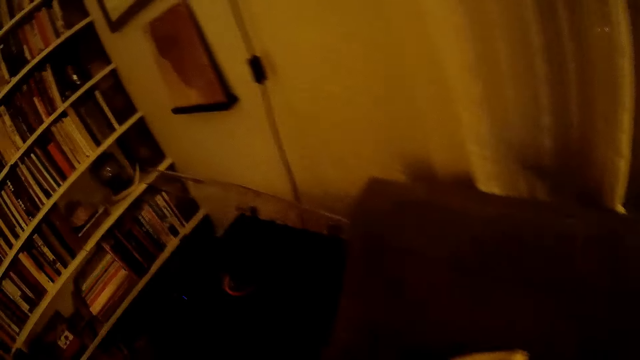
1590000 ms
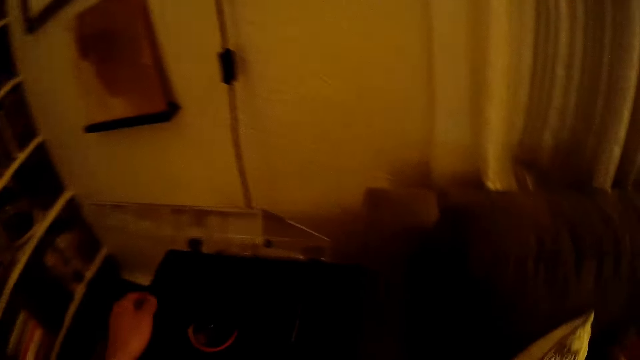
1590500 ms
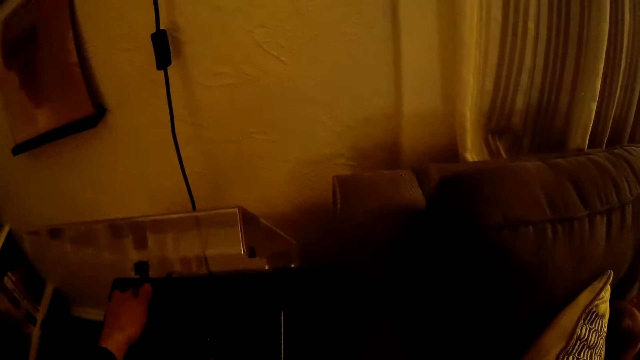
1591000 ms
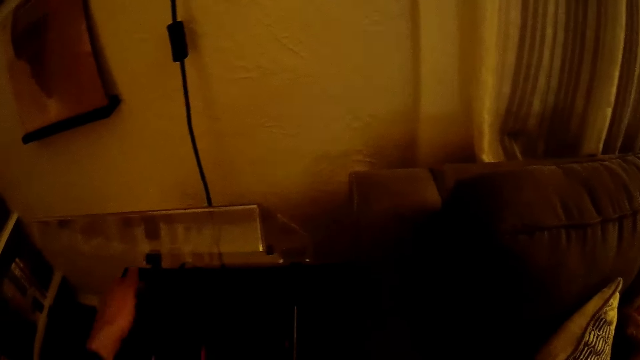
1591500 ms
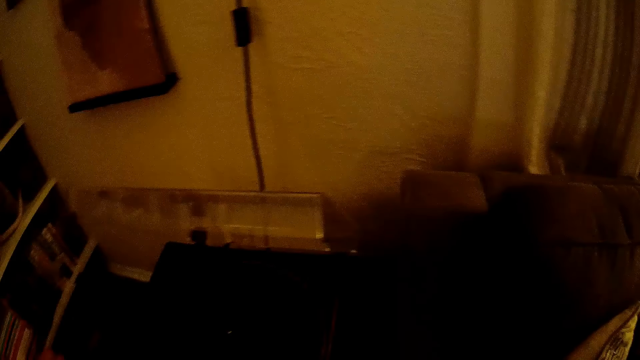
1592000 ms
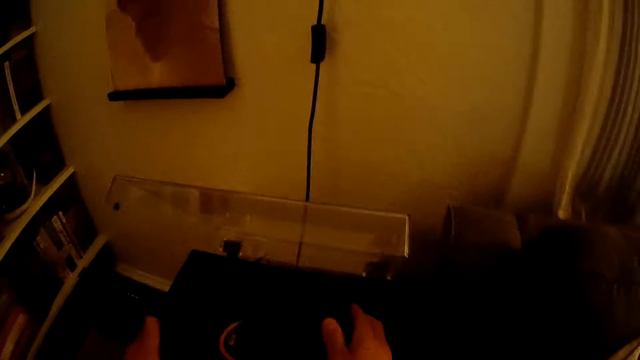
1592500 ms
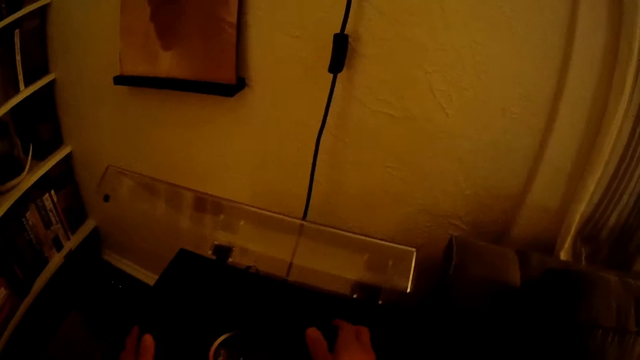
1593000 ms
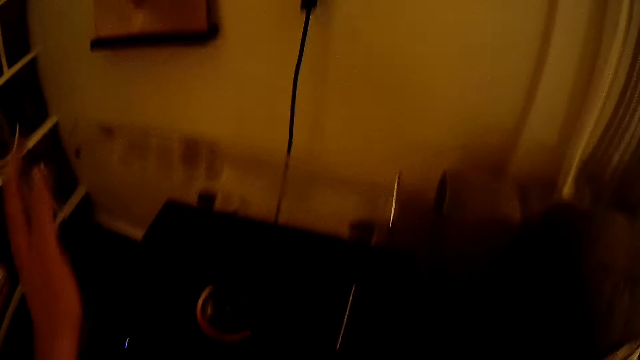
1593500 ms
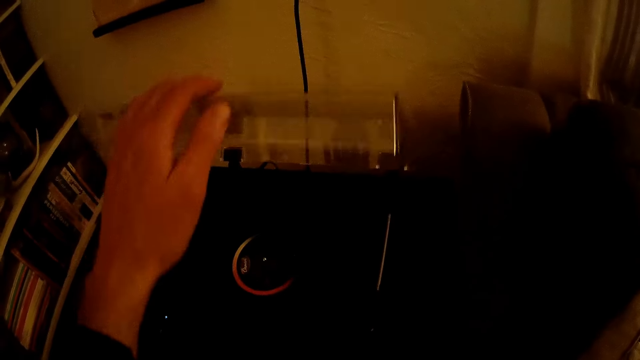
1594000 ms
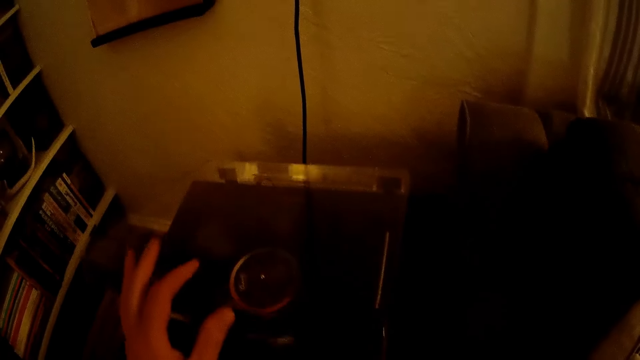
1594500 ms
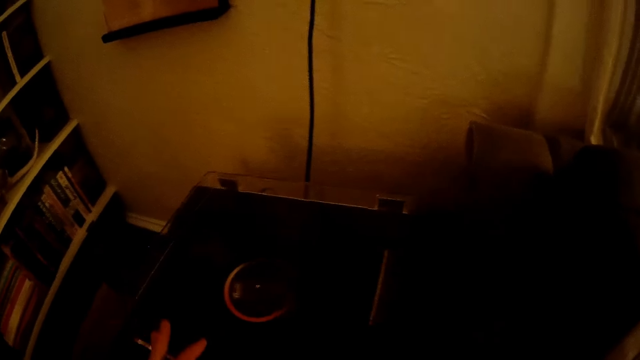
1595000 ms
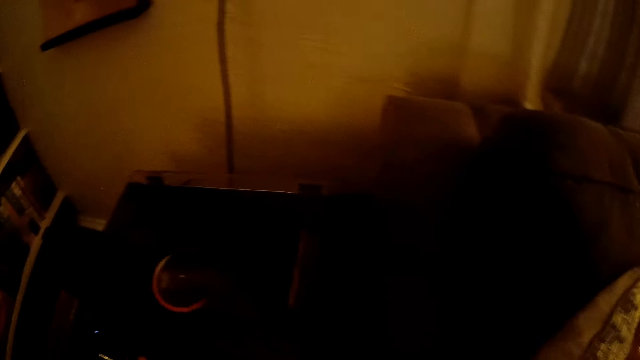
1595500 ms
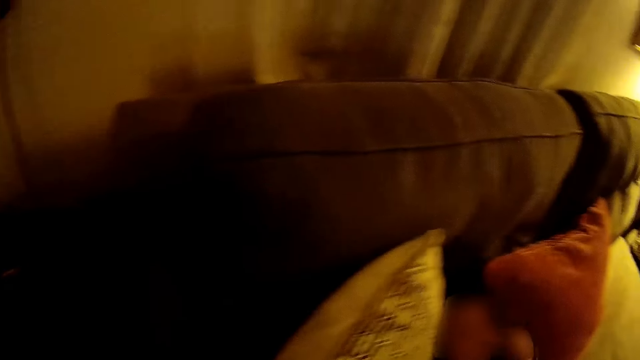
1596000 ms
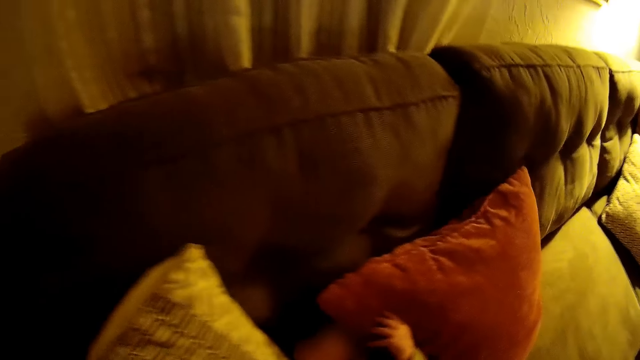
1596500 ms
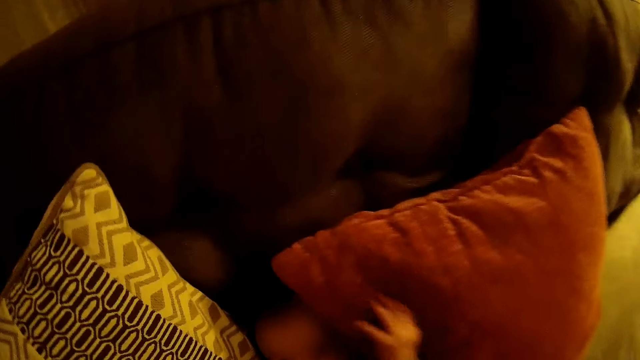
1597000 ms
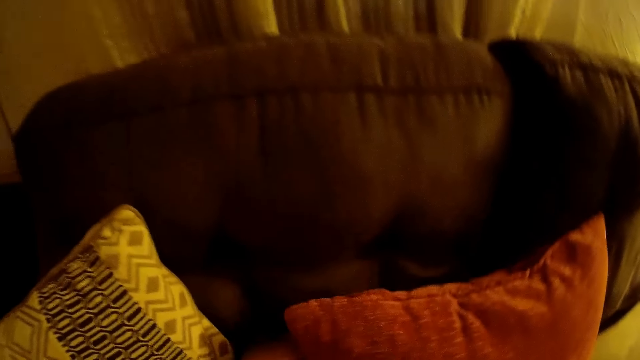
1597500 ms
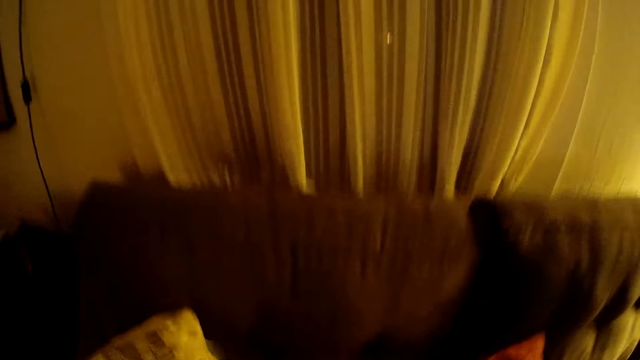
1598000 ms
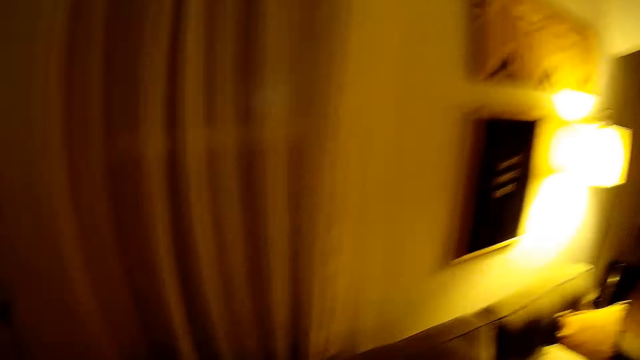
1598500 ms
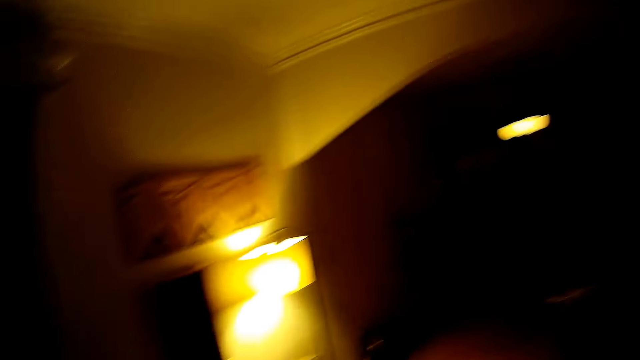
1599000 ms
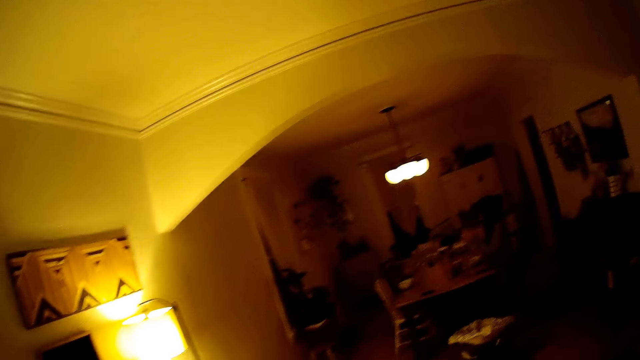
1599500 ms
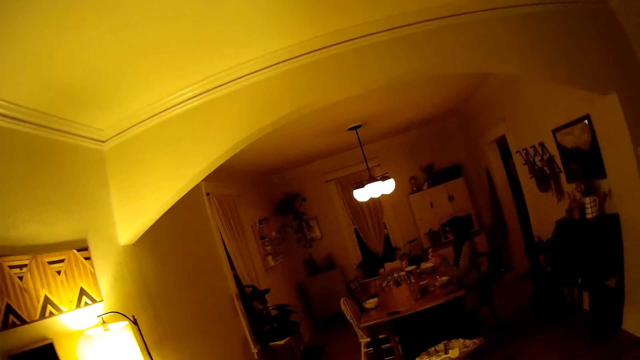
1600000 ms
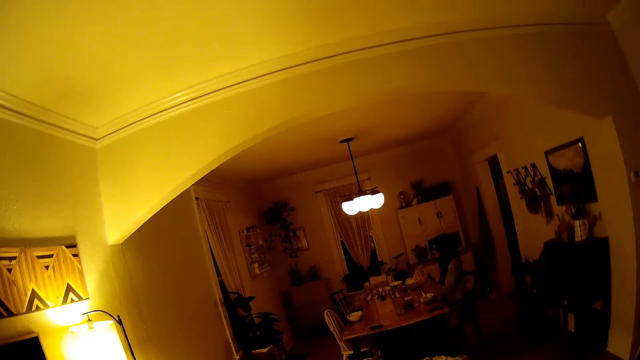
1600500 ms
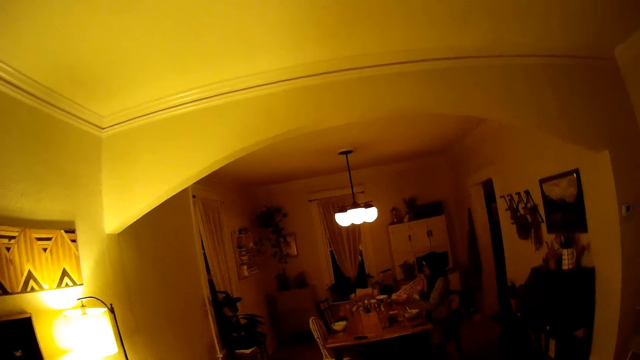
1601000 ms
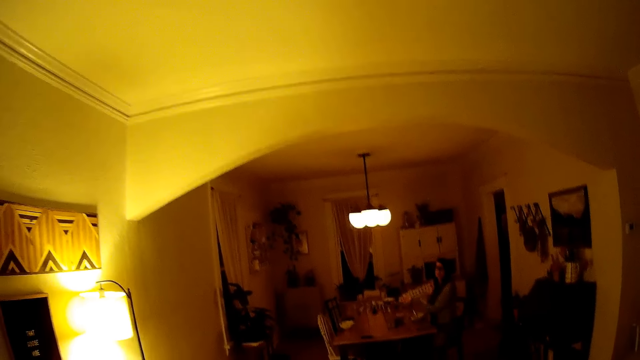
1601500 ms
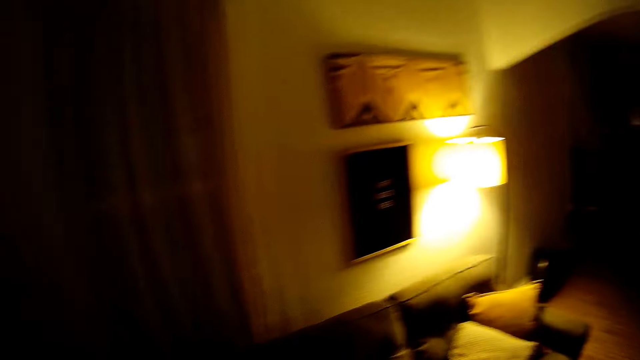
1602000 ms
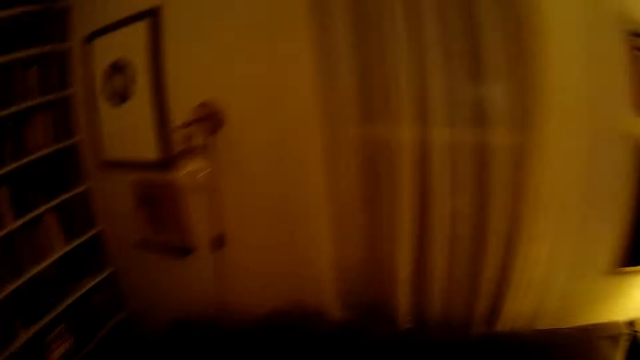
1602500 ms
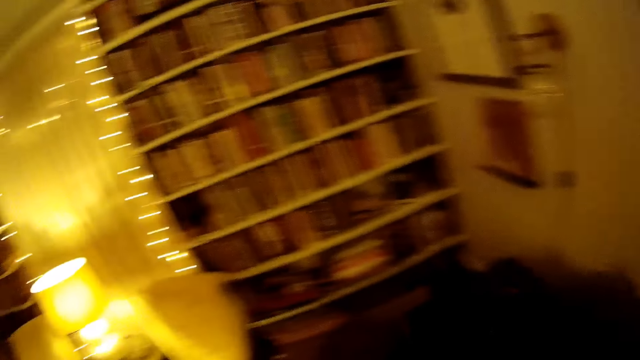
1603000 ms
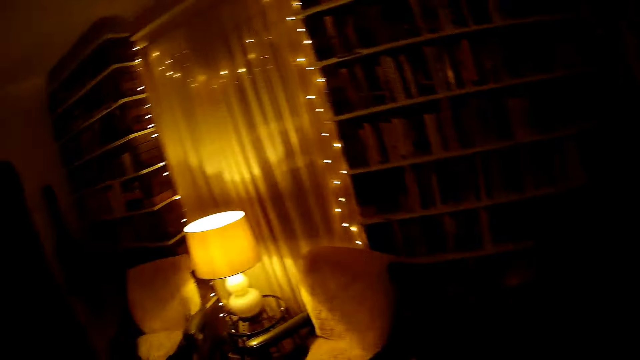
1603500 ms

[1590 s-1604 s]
The camera wearer turns the music disc. He presses a button on the CD player with his right hand. He inserts a CD in the CD player with both his hands. He closes the glass cover of the CD player. He turns around.

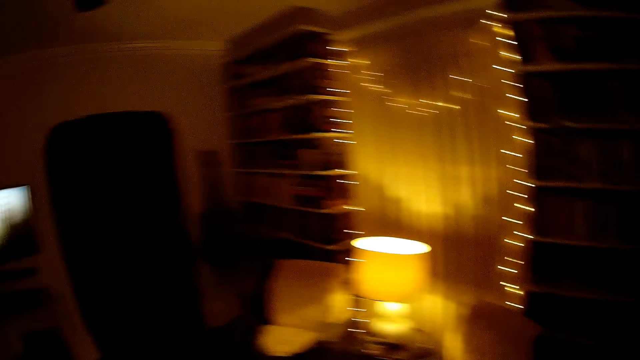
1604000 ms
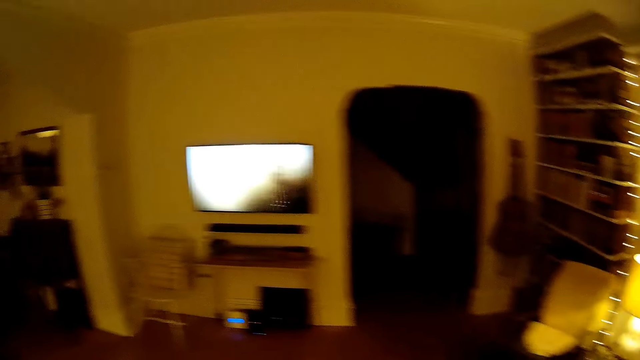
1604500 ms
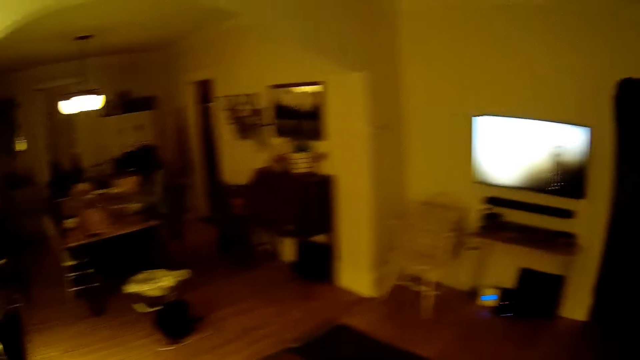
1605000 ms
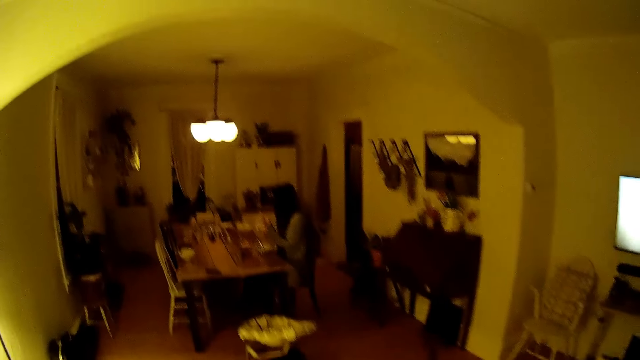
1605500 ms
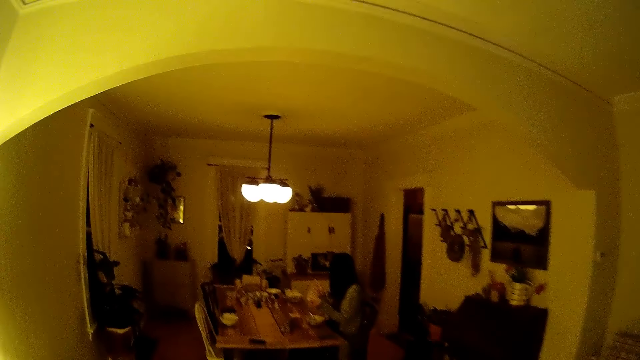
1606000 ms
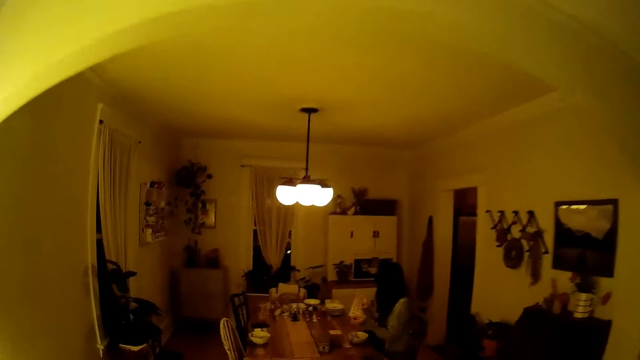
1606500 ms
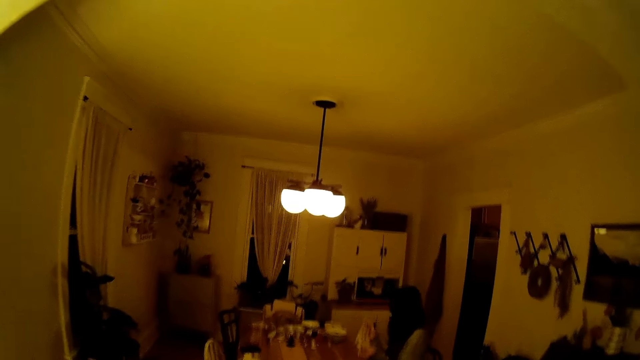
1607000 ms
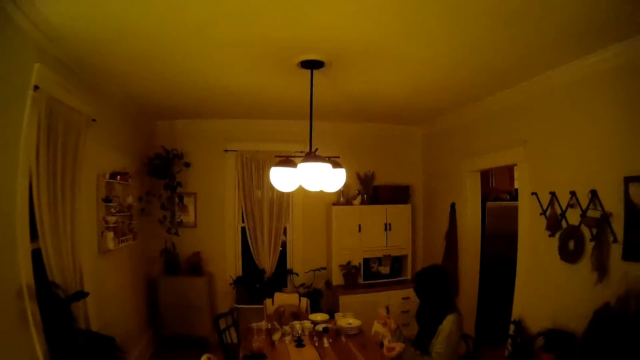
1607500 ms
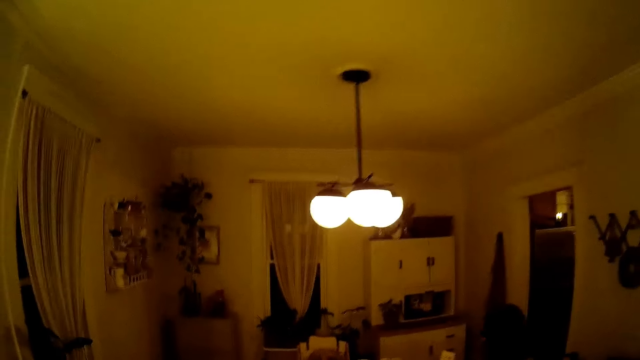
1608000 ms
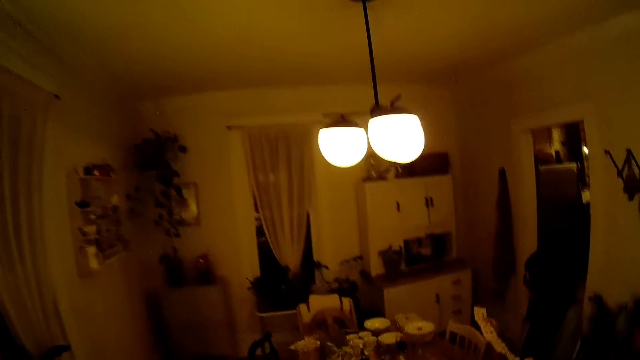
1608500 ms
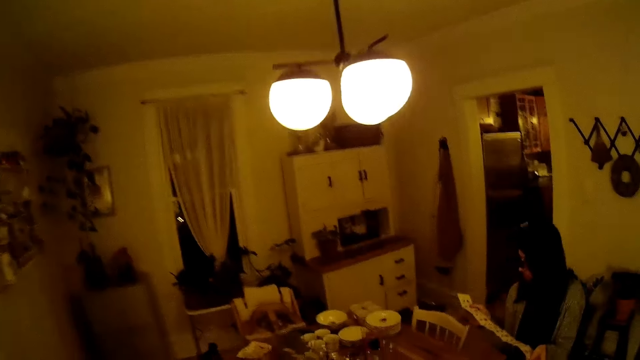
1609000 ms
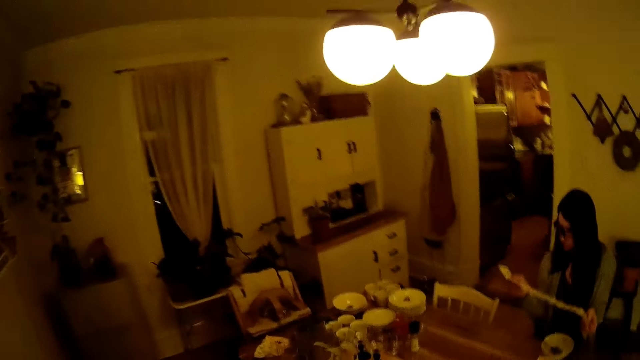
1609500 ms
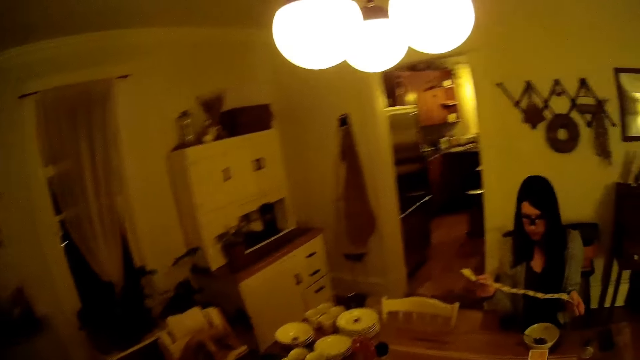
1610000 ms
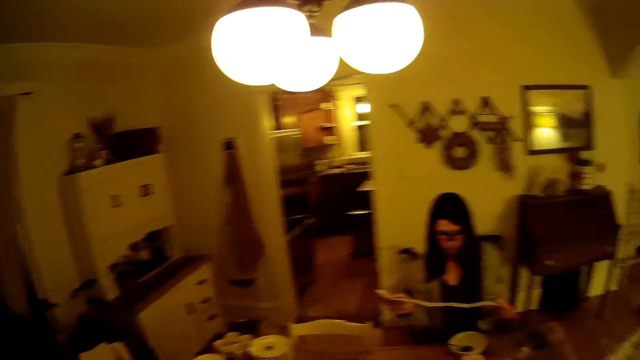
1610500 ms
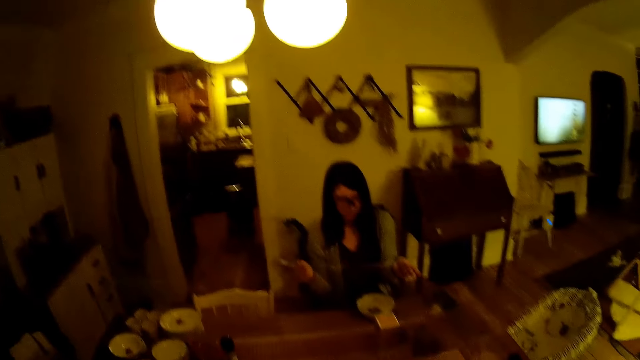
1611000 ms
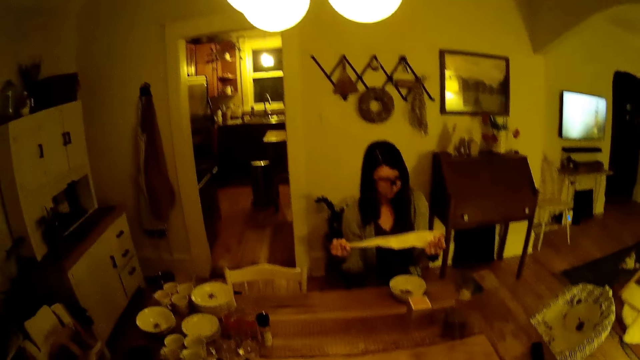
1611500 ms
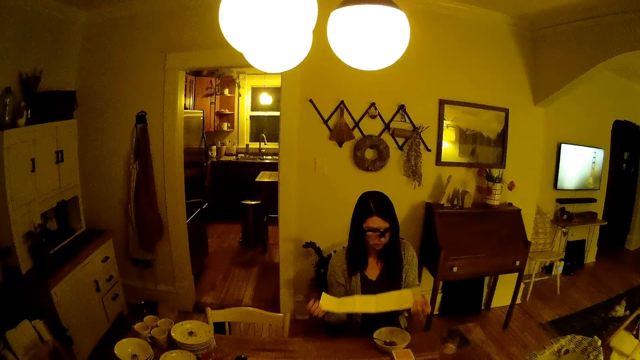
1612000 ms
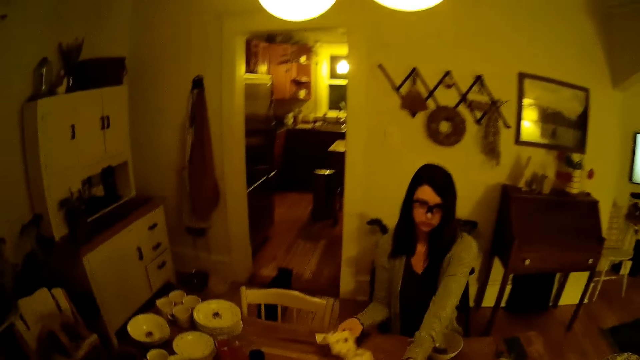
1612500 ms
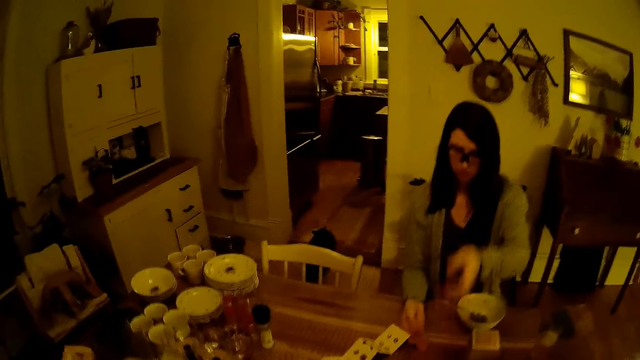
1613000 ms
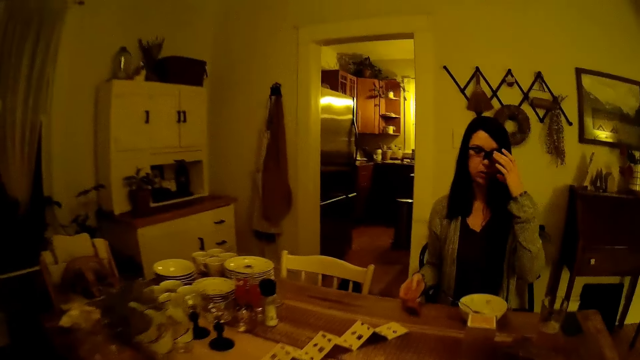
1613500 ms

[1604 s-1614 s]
The camera wearer walks into the dining room. A woman reads a paper. The camera wearer sits down. The woman drops the long piece of paper on the table with both her hands.
